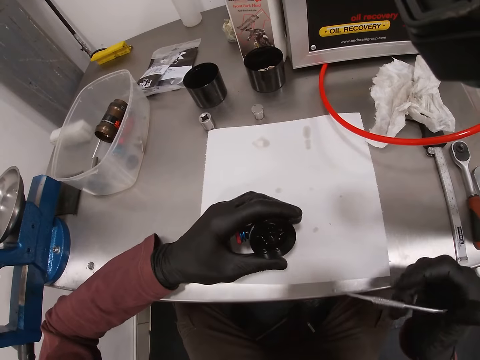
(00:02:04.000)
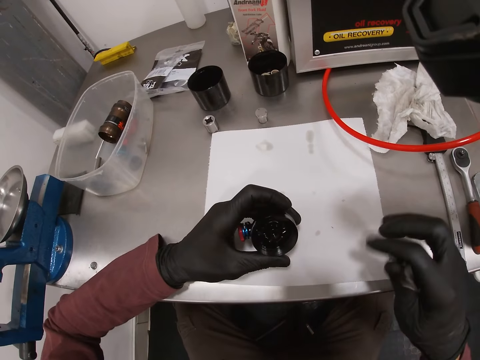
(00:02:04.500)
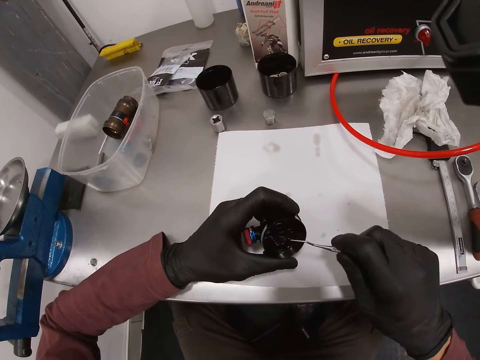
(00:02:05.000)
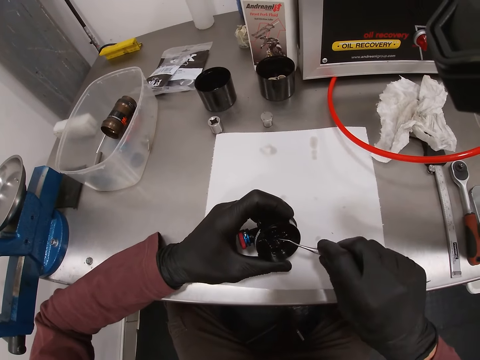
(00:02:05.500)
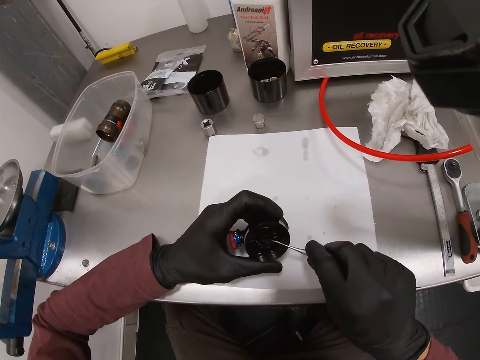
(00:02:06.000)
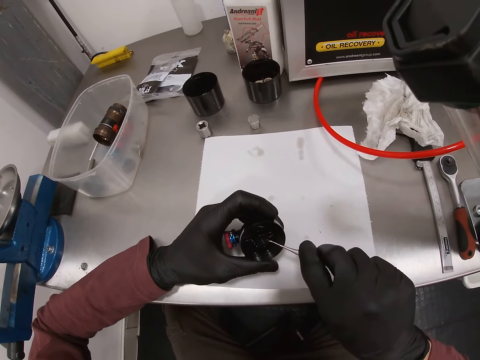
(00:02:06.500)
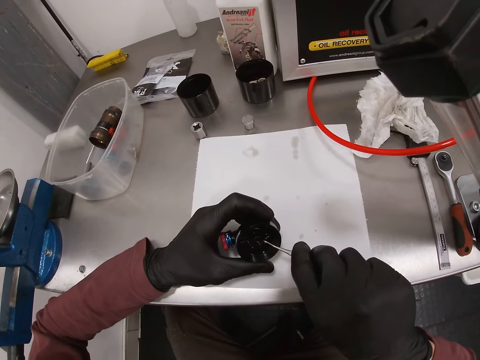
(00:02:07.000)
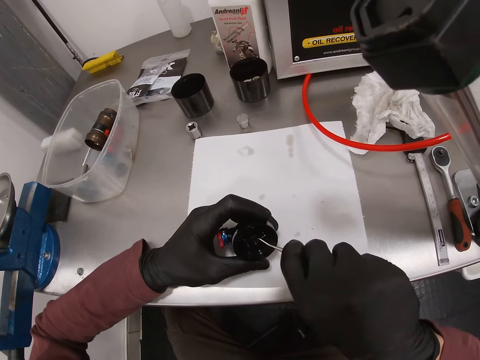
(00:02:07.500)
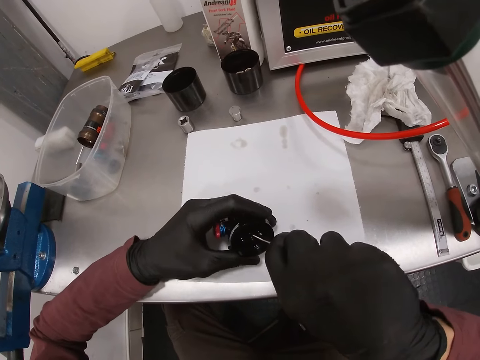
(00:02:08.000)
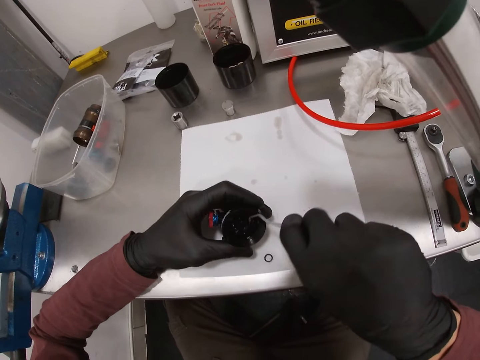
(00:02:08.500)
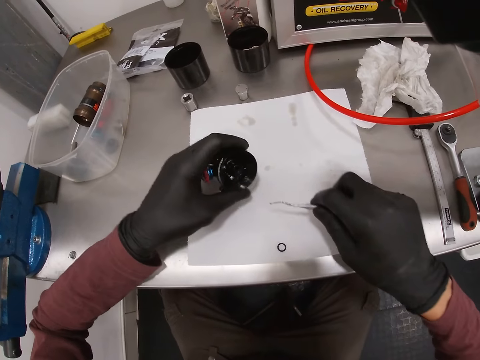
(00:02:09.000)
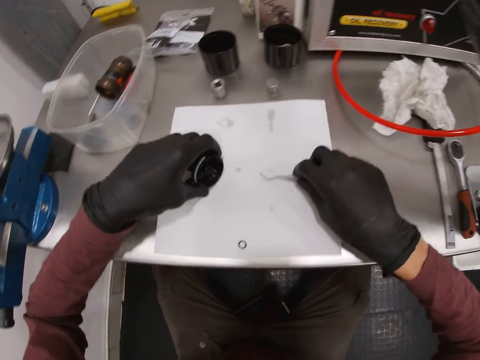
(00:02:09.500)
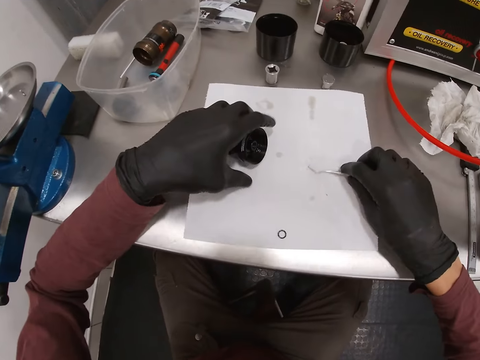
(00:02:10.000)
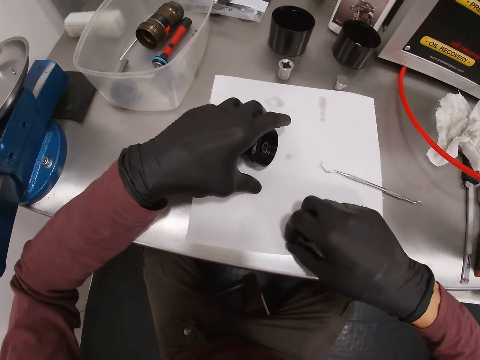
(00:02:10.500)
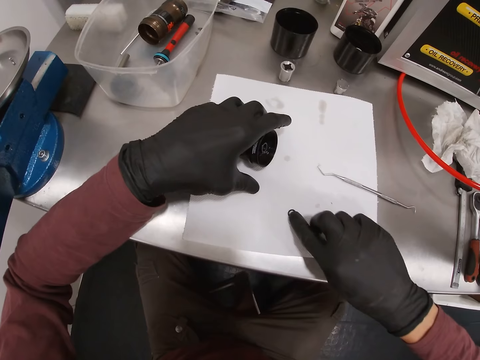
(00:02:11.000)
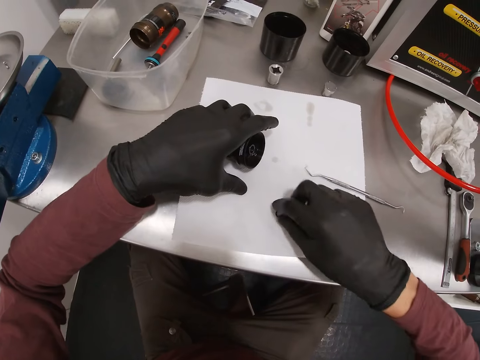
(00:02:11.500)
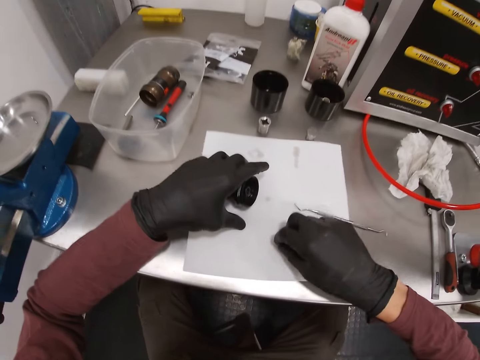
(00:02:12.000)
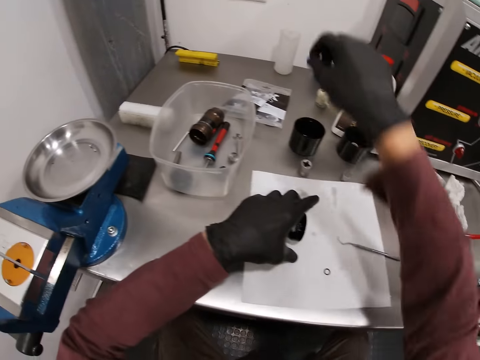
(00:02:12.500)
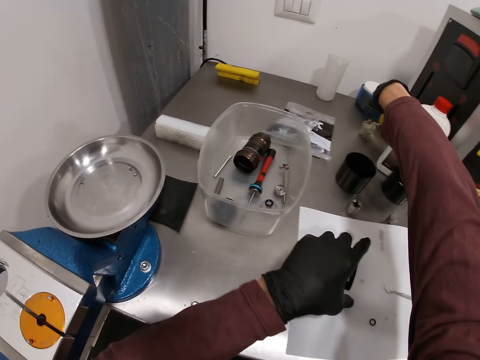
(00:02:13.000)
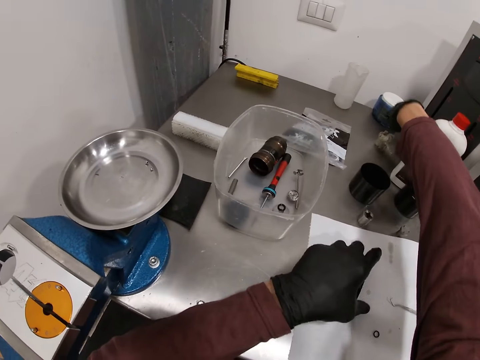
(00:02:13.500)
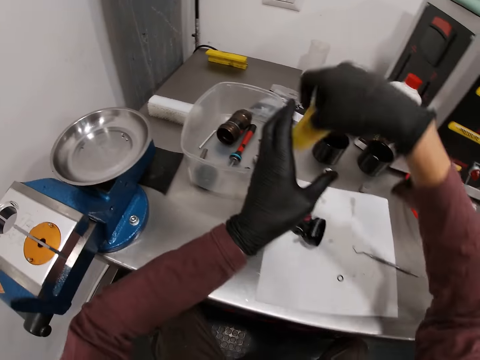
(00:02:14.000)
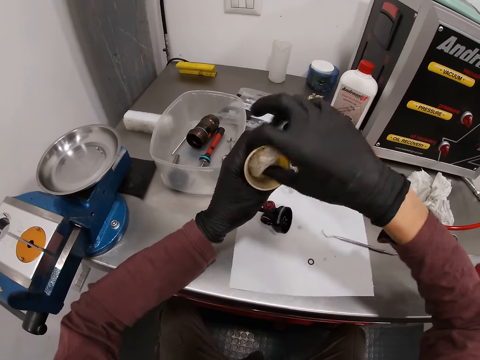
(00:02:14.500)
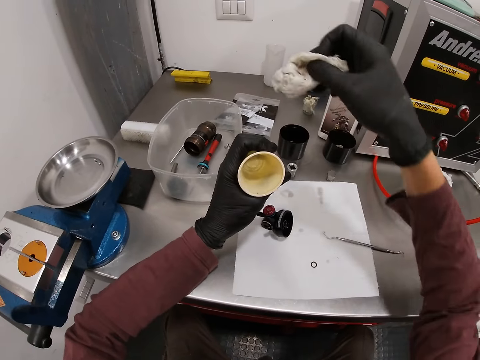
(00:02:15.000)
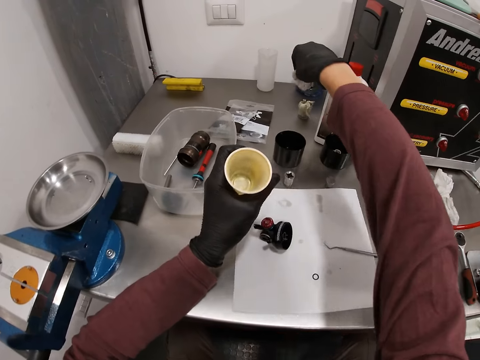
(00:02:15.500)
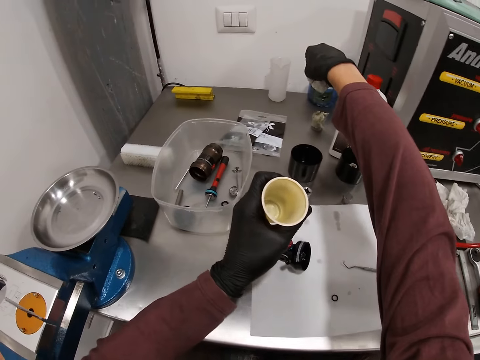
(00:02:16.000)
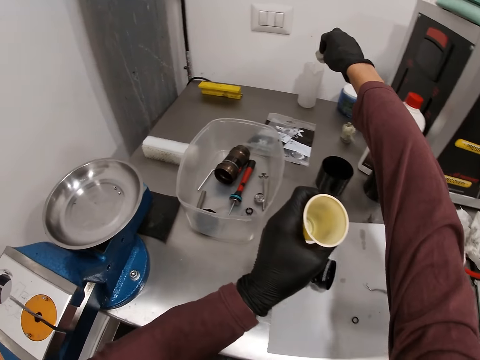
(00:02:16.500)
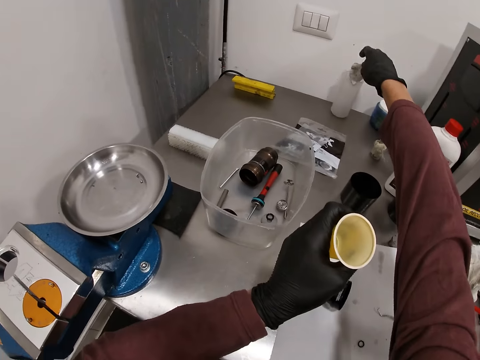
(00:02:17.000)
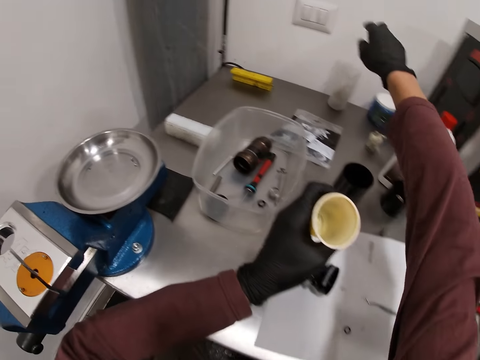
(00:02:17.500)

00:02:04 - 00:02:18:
The camera wearer holds the metal hook. He removes a ring or washer from inside of the carburetor with the wax carver in his right hand. He moves the paper on the table with his hands. He puts the hook down. He picks up the ring on the paper with his right hand. He touches the washer. He cleans the ring on the paper with his right hand. He picks up a cup or container on the table with his right hand. He removes a paper from the cup with his right hand. He holds the container. He drops the paper into his container with his right hand.

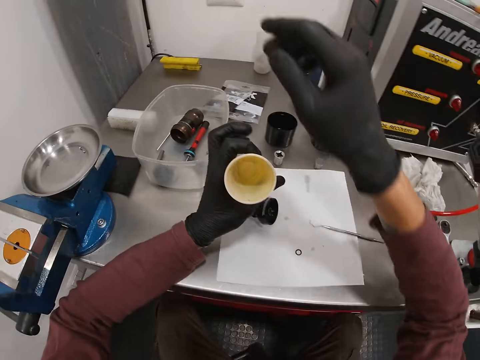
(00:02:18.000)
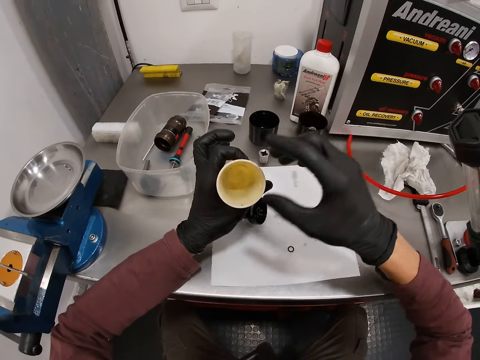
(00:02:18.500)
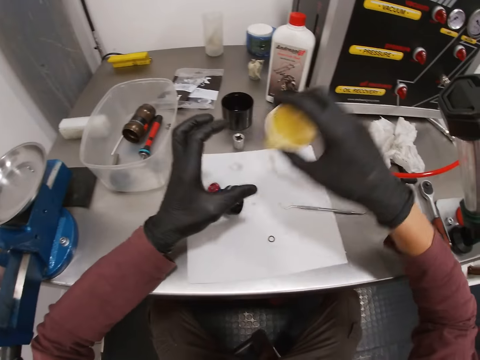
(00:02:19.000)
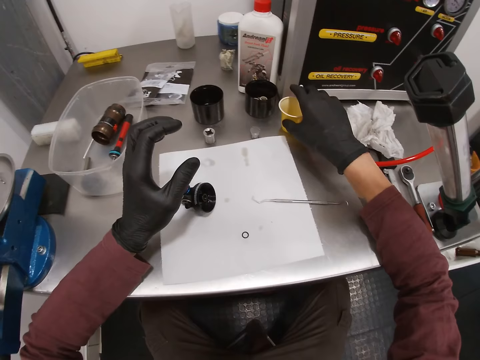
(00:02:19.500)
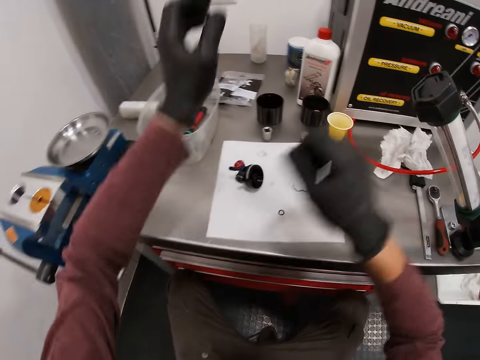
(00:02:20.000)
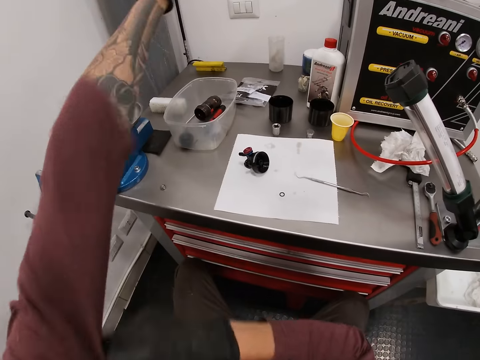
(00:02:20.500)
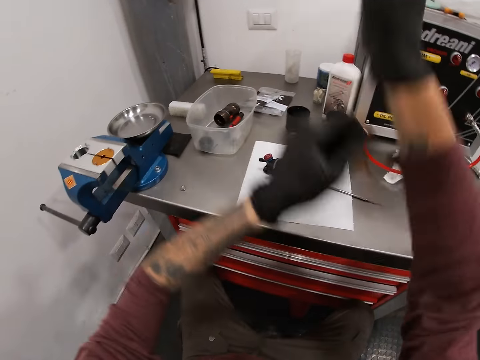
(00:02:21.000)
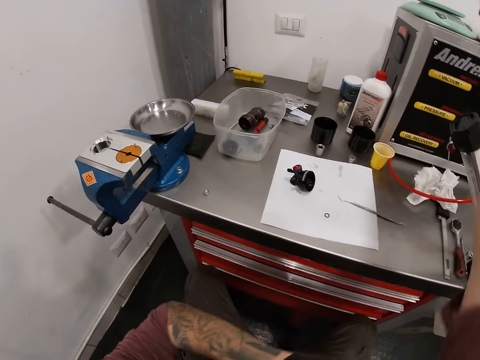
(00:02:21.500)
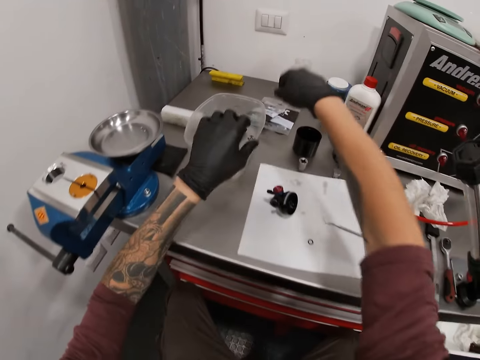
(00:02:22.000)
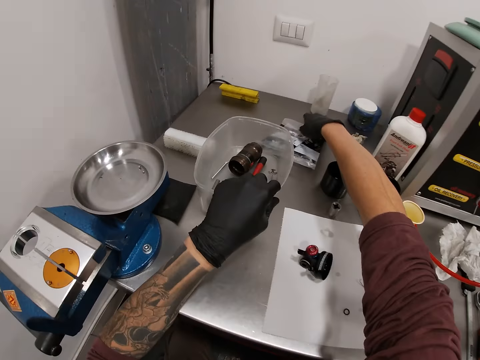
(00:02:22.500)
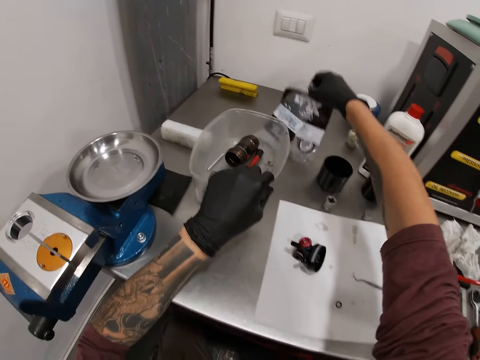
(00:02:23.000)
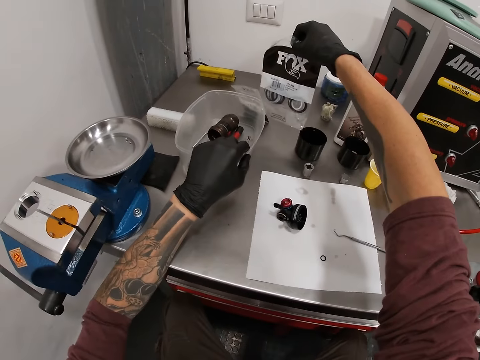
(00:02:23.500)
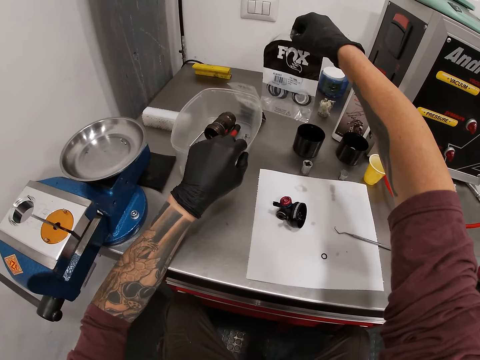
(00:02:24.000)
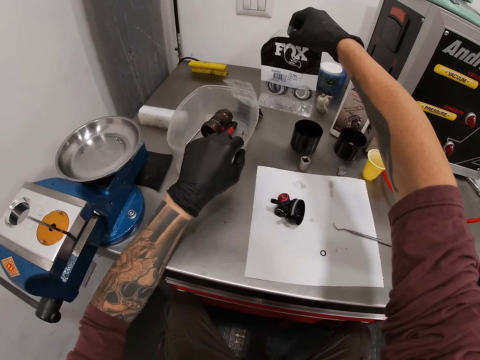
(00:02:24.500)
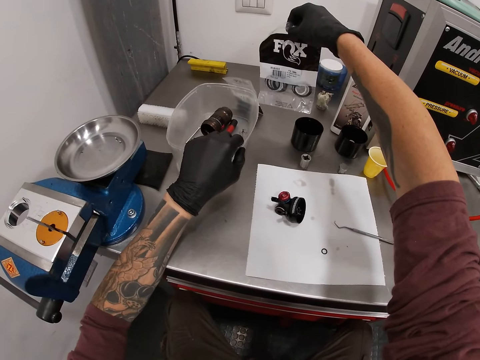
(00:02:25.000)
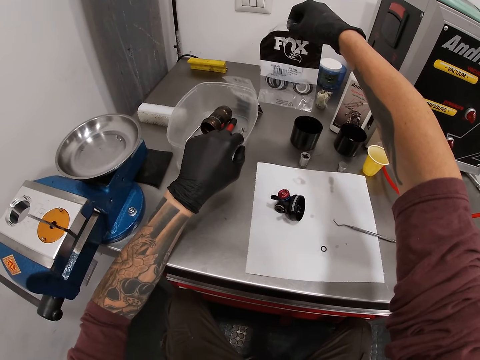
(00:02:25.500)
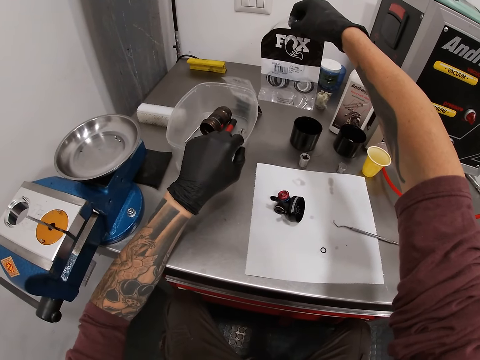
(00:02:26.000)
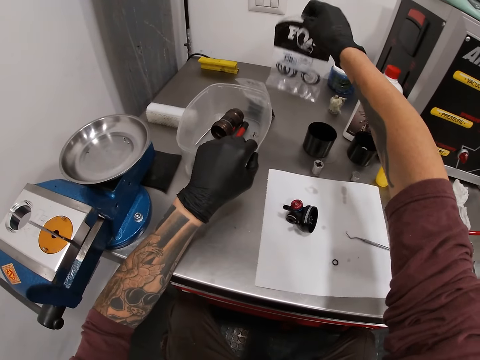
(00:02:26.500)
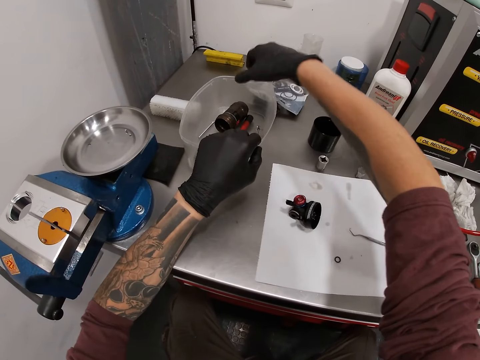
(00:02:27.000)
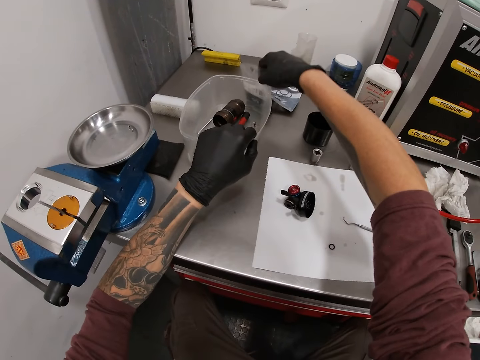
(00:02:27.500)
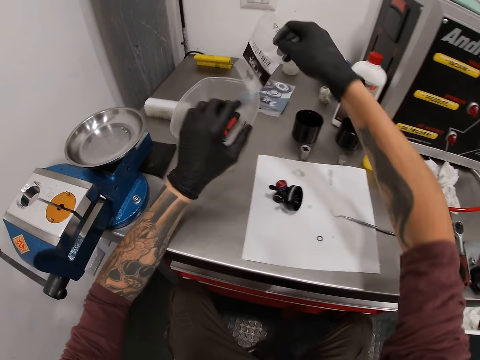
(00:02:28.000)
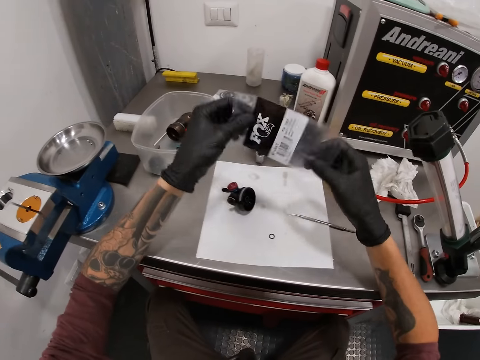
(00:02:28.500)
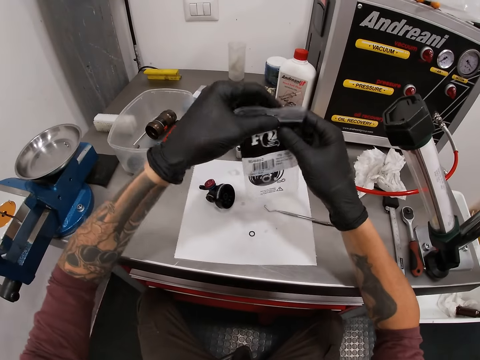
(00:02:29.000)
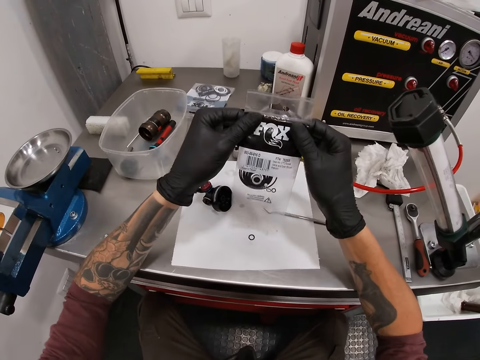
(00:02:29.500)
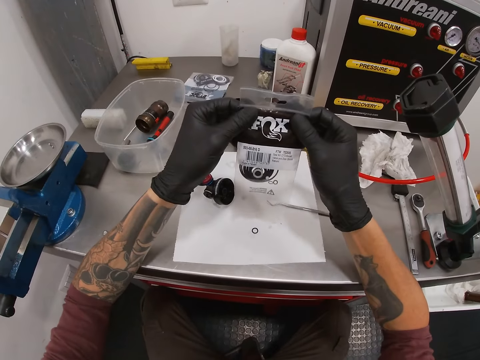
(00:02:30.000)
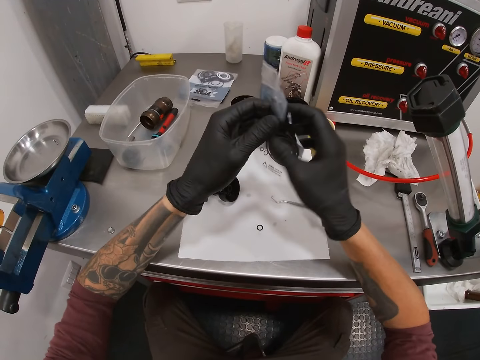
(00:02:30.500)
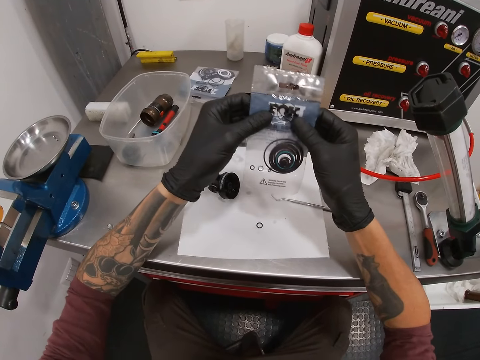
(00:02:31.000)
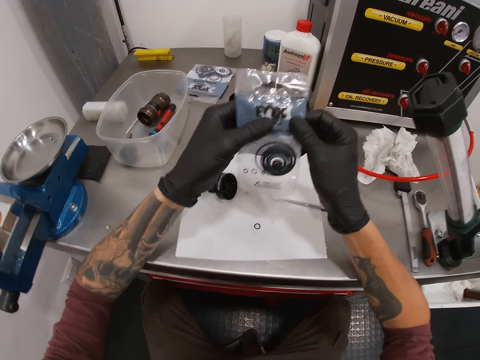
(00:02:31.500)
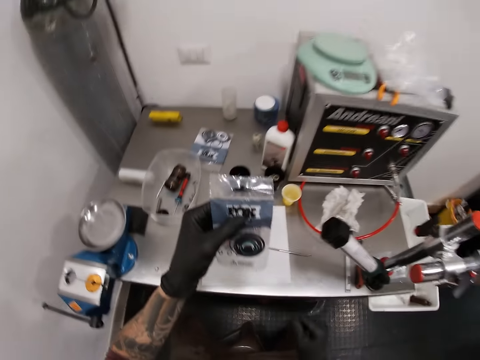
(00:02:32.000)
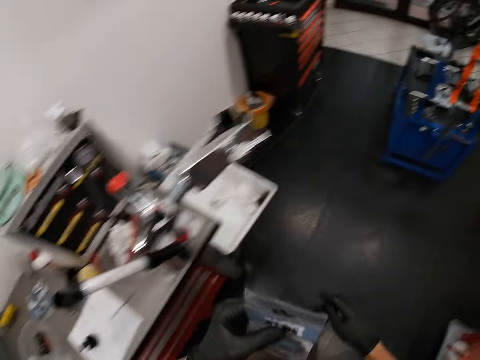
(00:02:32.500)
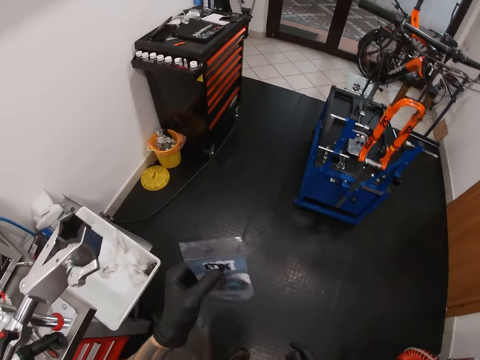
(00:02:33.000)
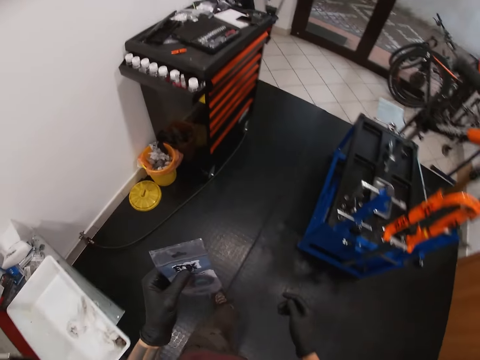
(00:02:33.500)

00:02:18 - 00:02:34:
The camera wearer looks at the container. He drops the cup on the table with his right hand. He pulls up the sleeves of his shirt with his hands. He takes up a bag of rings or plastic paper from the table with his right hand. He holds the plastic paper, looks at the plastic paper. He drops the bag of rings on the table with his right hand. He picks up a plastic bag or paper on the table with his right hand. He holds the paper. He examines the plastic bag in his hands. He turns the paper. He holds the paper. He walks in the room.
